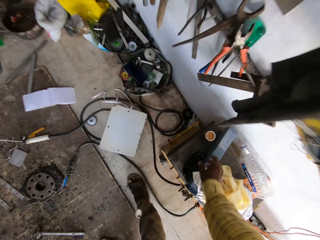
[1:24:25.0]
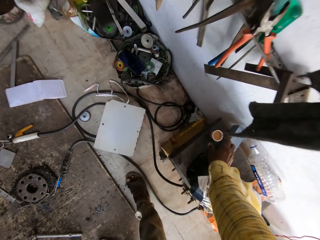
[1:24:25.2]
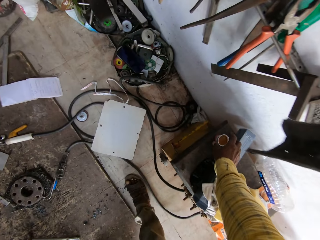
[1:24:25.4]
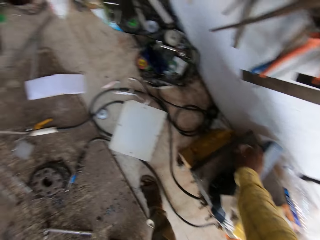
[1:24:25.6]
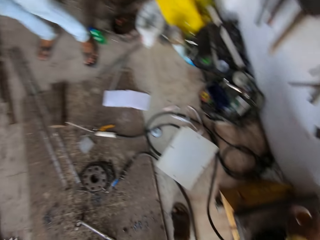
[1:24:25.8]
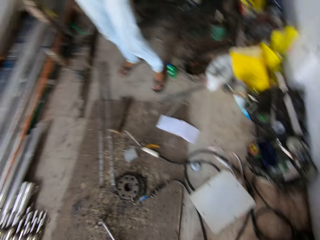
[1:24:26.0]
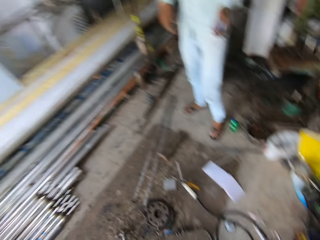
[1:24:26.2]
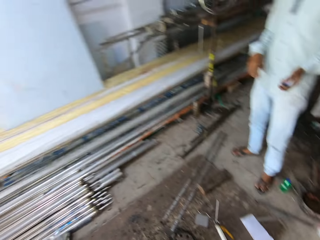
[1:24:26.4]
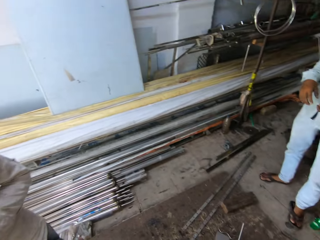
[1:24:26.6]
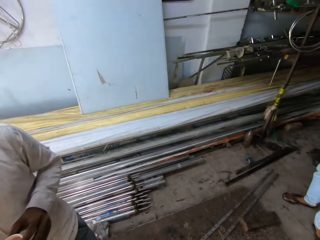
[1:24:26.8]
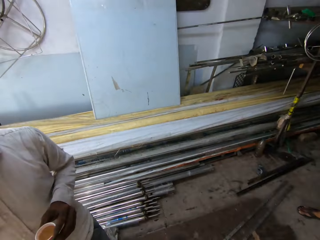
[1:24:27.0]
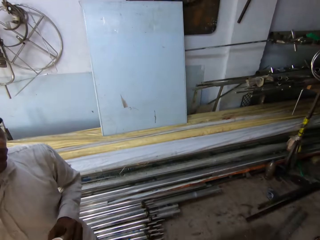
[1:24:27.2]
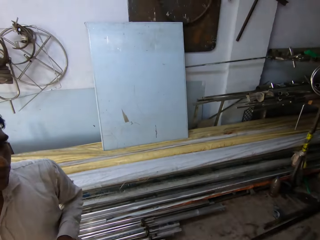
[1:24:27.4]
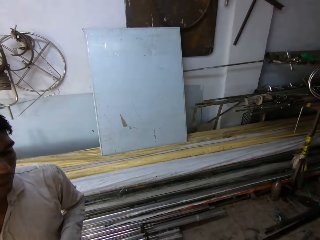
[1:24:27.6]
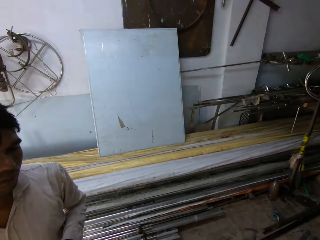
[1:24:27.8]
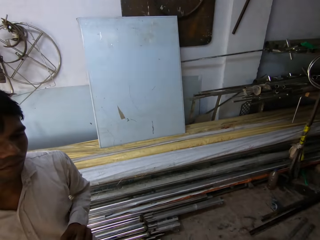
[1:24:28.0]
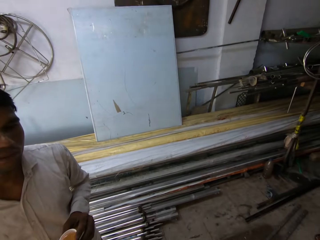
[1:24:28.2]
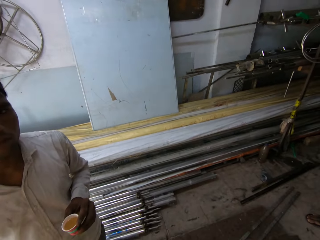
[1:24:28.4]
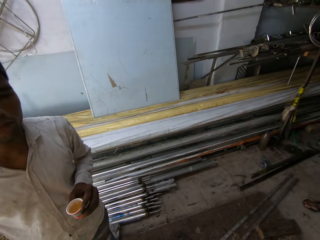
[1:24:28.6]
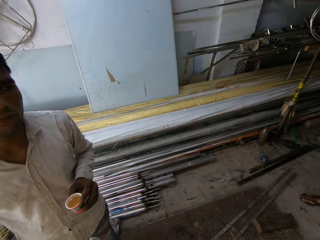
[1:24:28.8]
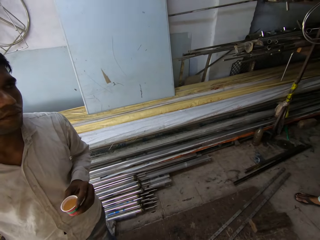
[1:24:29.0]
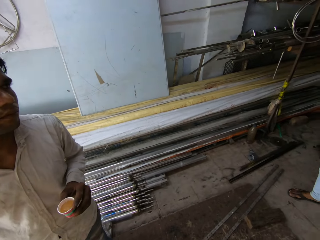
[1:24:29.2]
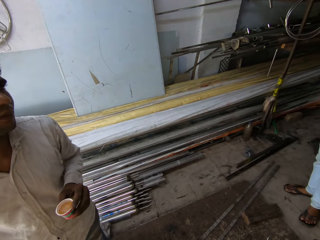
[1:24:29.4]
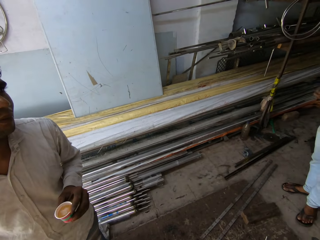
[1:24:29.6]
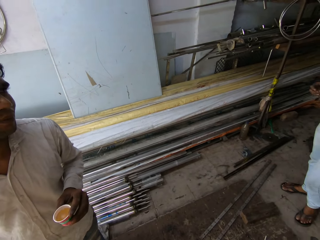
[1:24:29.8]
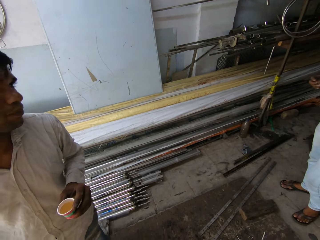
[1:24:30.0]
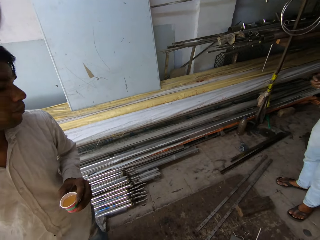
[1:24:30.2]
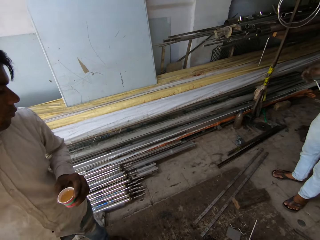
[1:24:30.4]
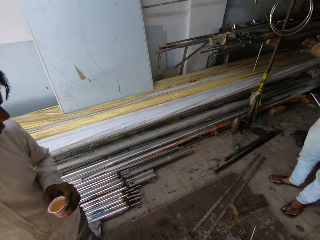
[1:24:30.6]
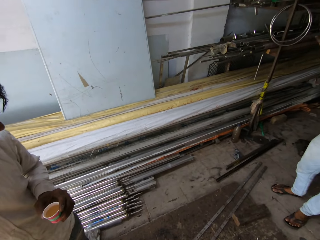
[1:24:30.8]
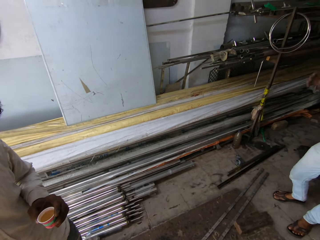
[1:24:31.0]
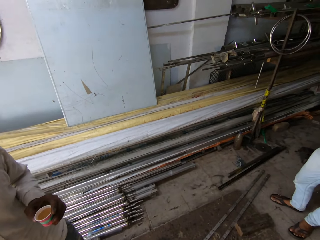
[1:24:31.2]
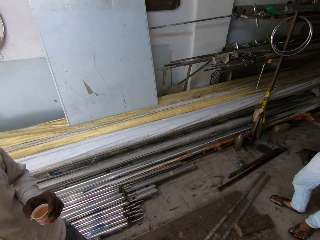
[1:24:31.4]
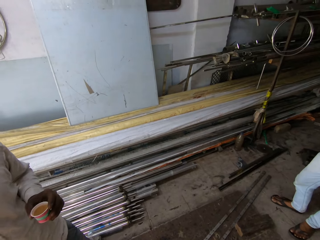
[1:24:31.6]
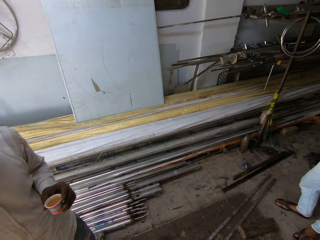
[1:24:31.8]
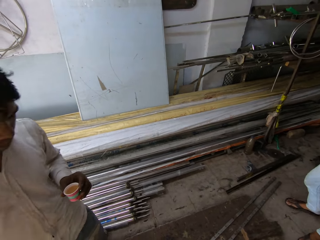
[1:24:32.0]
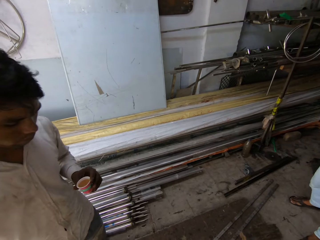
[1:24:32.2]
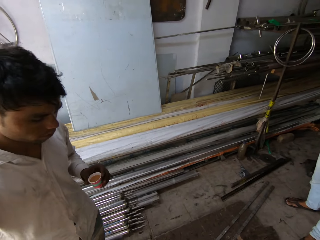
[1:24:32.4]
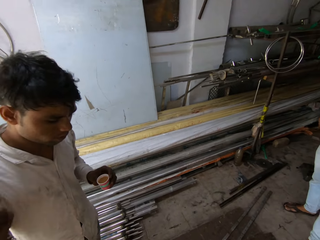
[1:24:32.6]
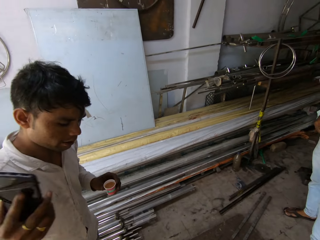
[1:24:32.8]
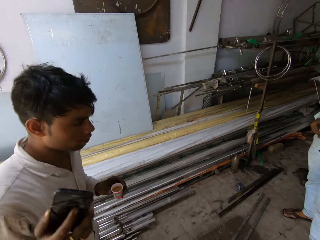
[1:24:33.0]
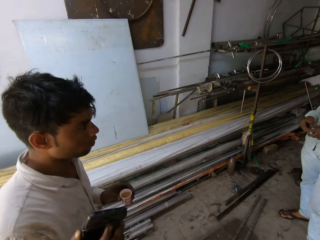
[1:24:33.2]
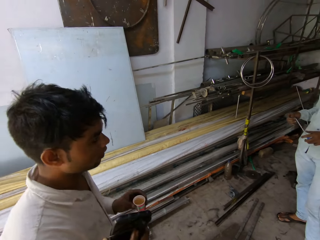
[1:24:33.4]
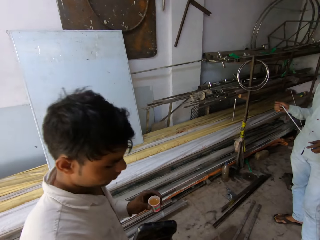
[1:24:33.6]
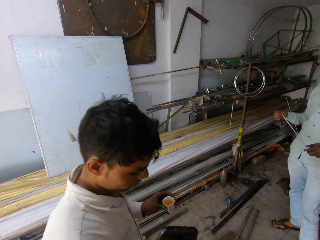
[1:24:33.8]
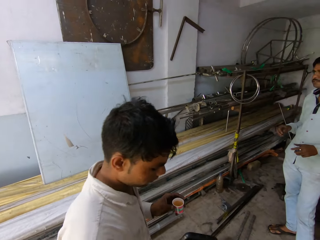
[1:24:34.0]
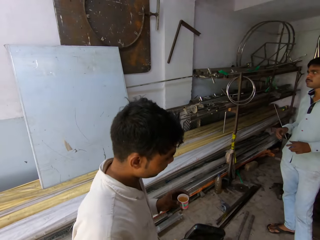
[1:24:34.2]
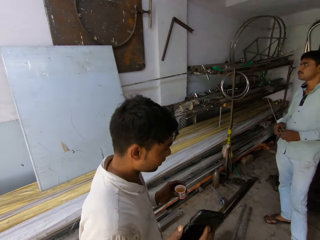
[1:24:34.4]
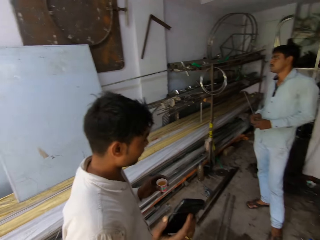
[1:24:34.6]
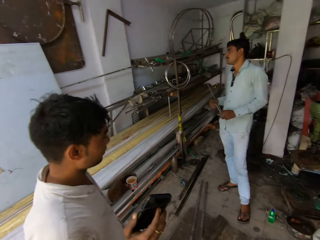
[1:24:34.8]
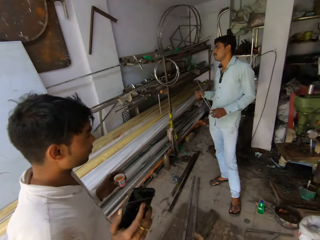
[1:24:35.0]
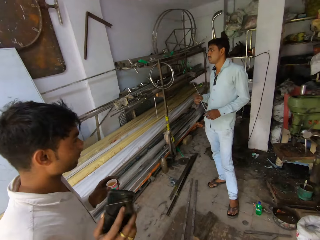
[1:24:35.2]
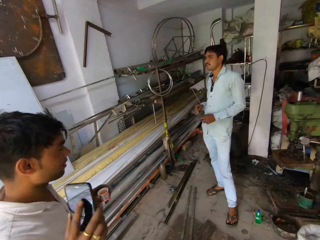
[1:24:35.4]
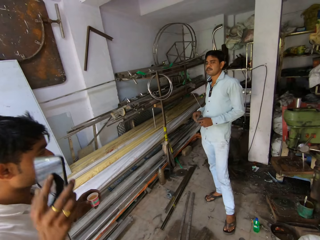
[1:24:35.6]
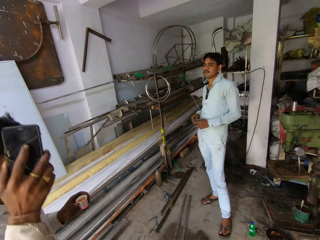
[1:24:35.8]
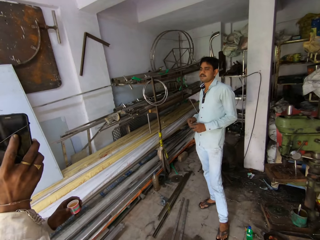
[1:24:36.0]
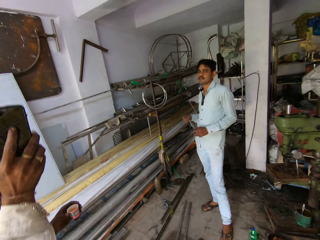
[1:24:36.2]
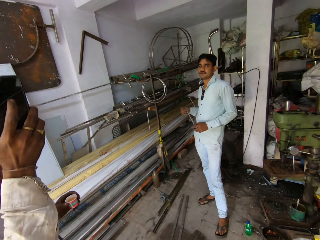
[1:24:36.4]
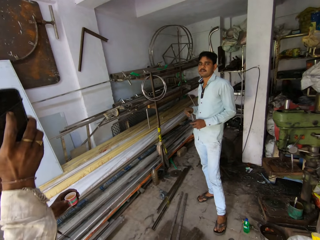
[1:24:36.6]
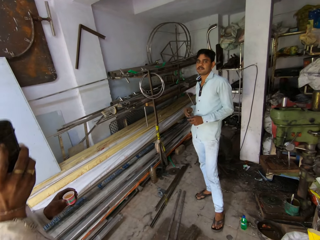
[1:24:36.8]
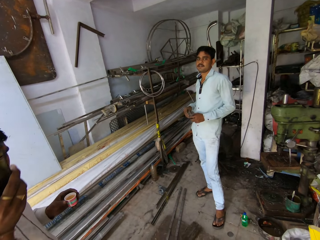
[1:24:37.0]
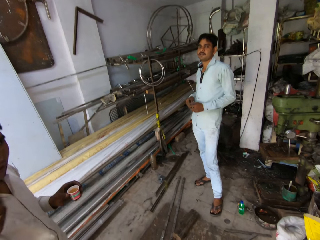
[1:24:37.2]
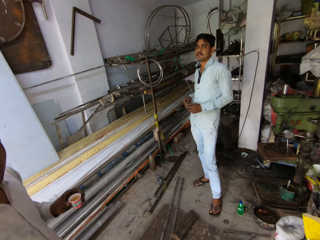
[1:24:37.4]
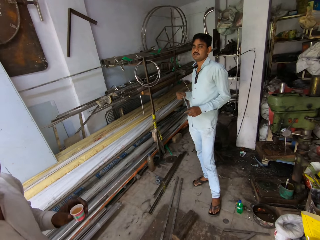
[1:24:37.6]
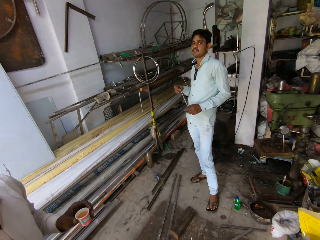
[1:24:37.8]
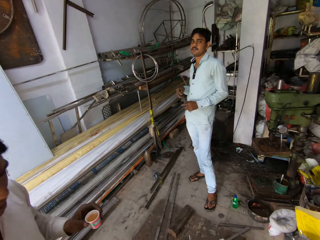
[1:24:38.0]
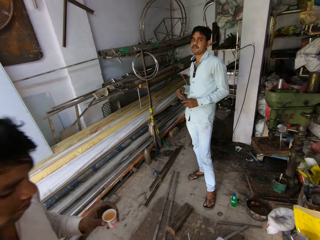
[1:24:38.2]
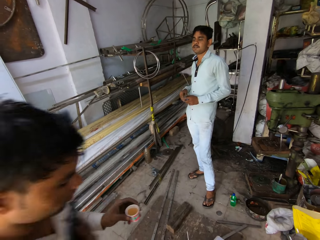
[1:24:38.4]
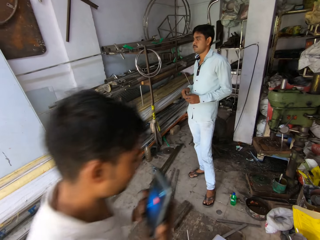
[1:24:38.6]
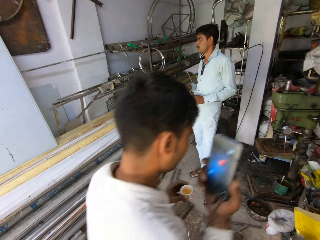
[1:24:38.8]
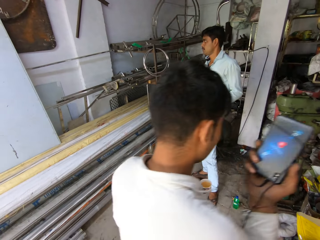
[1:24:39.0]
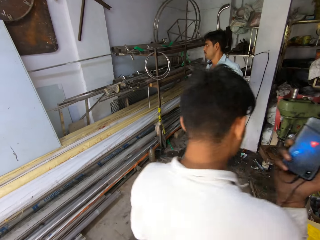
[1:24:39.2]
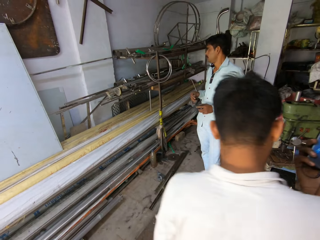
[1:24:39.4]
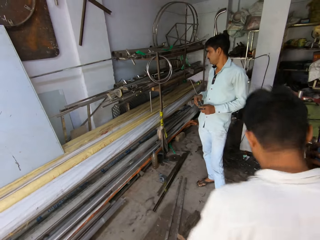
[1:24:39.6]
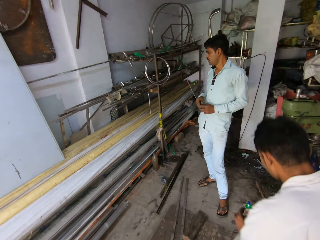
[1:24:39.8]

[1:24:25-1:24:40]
The camera wearer picks a cup of drink. They converse with a man and another man. They talk to another man. The first man holds the phone. He lifts up the hand.

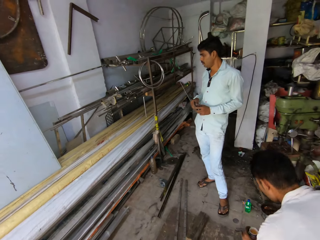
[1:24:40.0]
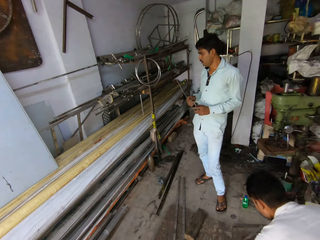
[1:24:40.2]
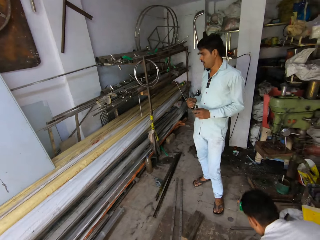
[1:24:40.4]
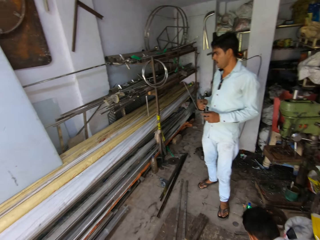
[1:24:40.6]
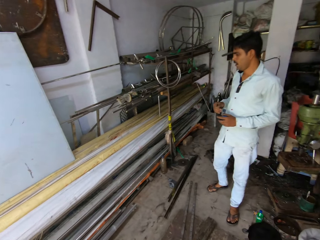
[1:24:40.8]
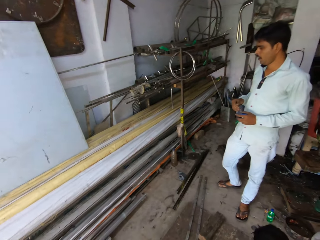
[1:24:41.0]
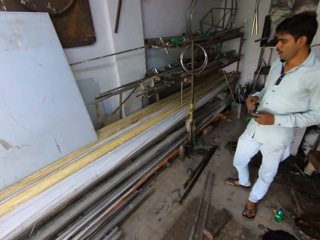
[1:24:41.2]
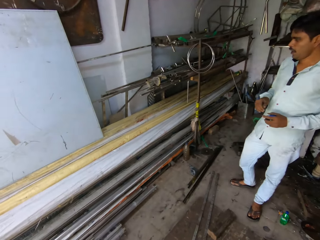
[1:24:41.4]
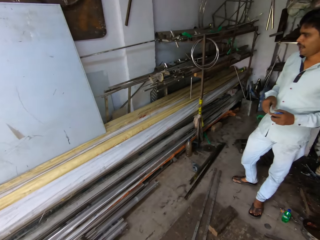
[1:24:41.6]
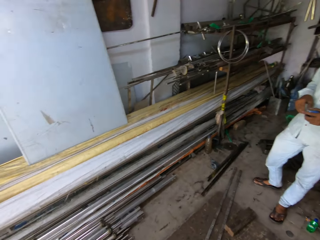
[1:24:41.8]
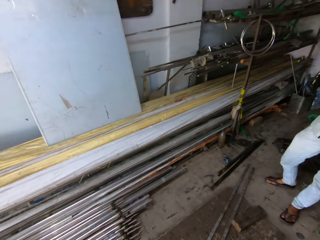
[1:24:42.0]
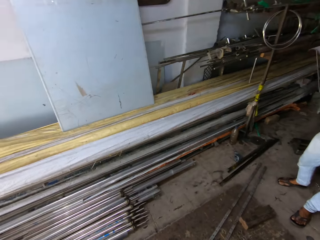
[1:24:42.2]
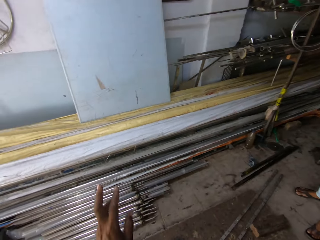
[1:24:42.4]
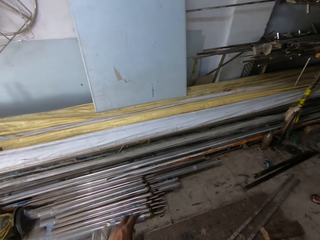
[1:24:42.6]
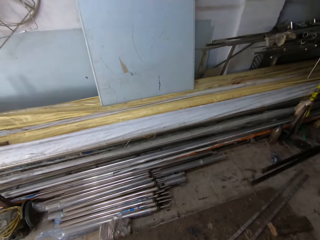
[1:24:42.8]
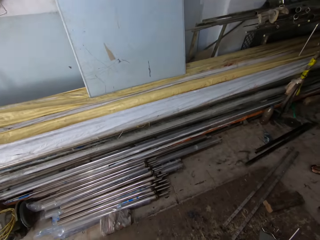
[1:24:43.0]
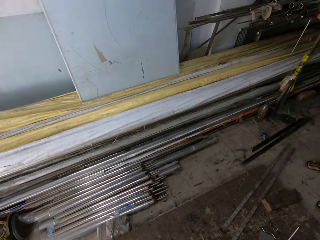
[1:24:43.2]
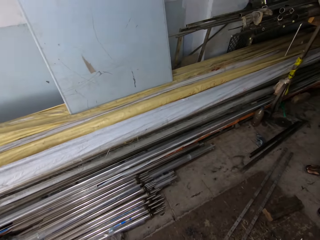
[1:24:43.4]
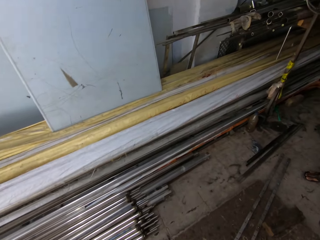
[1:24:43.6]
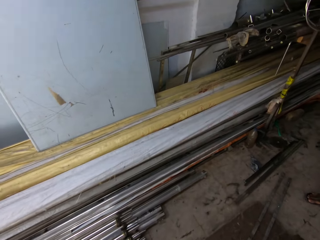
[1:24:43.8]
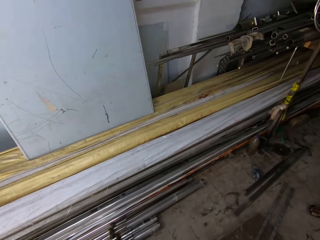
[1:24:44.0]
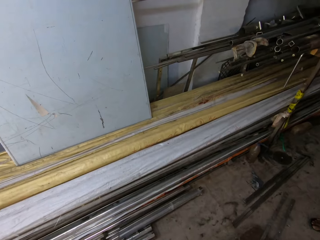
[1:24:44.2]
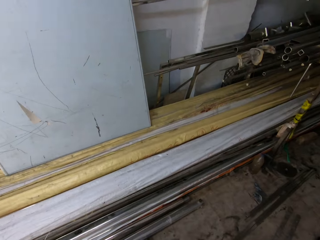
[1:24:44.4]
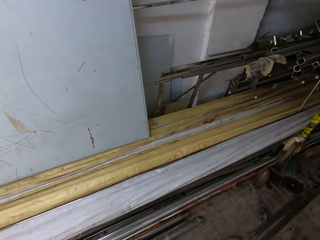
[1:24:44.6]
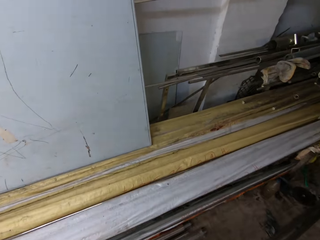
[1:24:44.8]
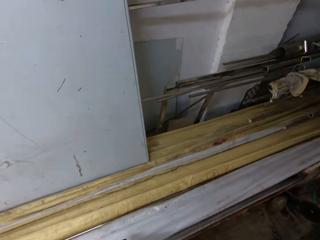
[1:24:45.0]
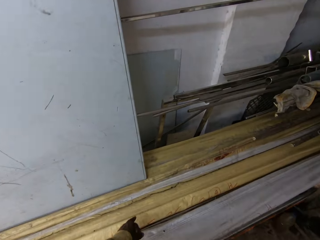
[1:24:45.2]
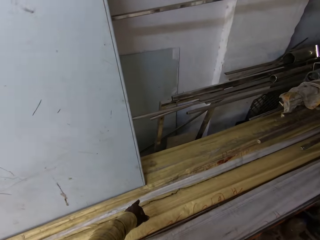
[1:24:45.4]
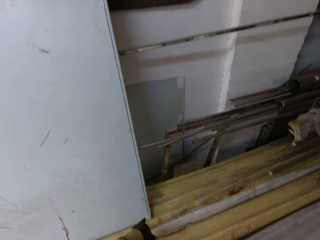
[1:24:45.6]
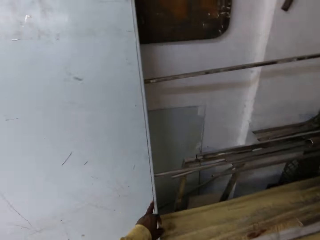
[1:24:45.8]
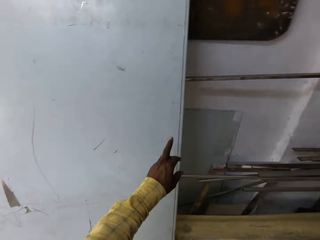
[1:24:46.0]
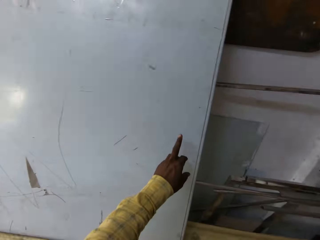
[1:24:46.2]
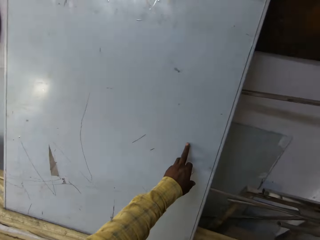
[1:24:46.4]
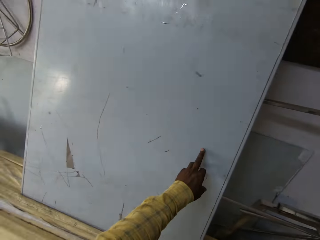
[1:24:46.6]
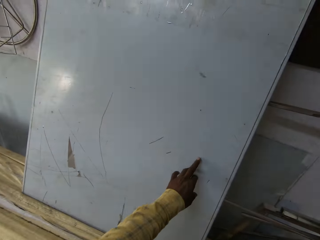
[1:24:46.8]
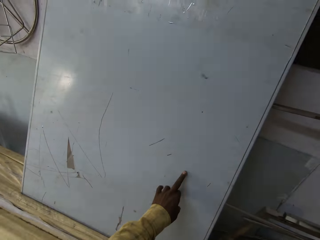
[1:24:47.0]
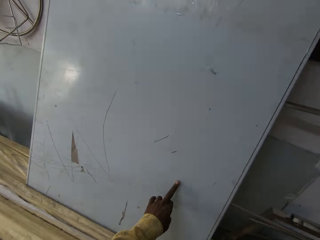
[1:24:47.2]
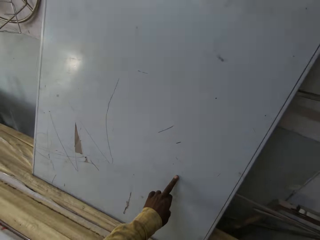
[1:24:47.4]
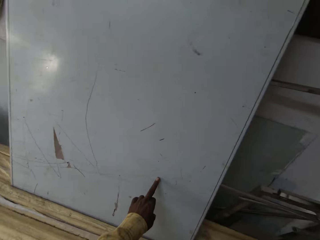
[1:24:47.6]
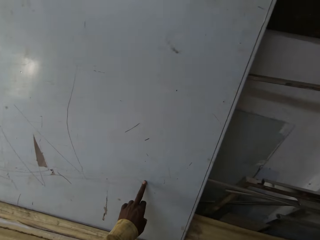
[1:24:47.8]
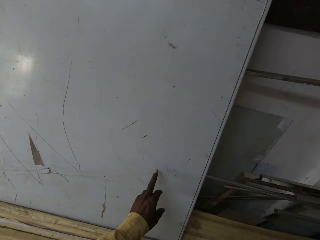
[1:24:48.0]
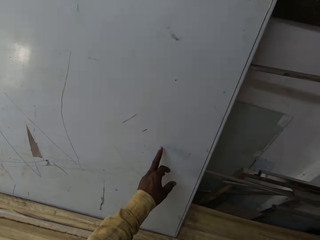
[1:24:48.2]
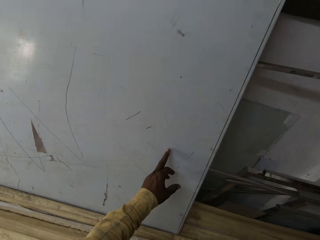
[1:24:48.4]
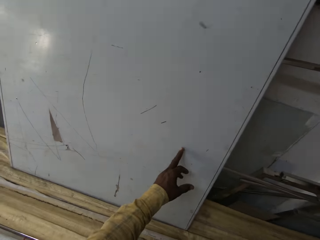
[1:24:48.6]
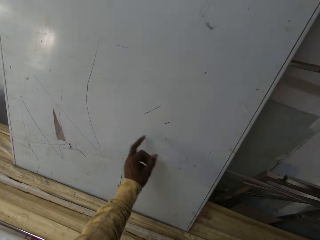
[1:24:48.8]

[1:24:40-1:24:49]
The camera wearer touches the board with his finger.
